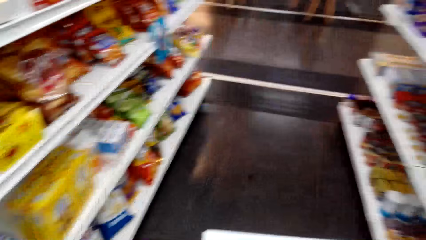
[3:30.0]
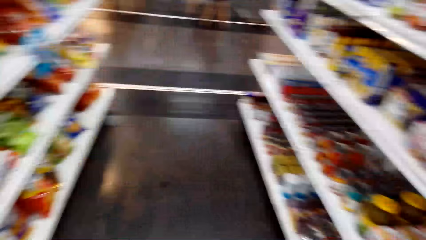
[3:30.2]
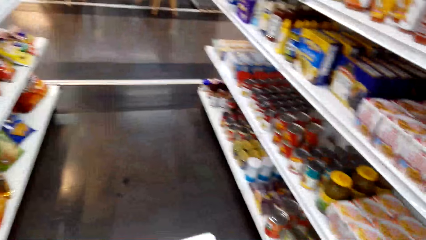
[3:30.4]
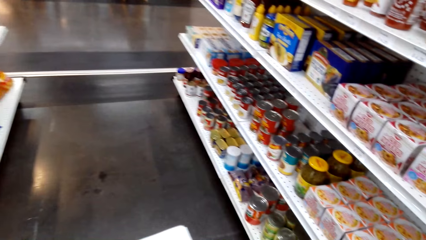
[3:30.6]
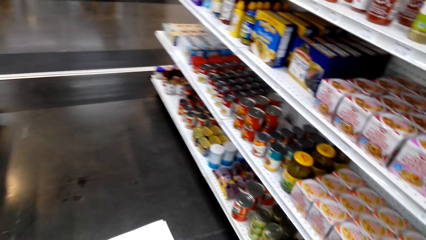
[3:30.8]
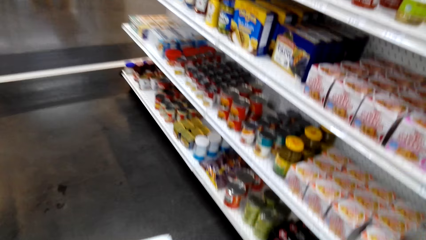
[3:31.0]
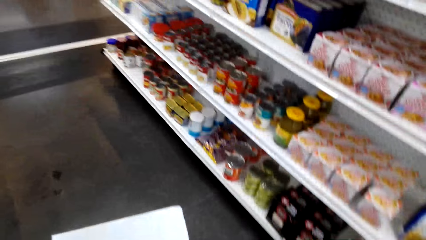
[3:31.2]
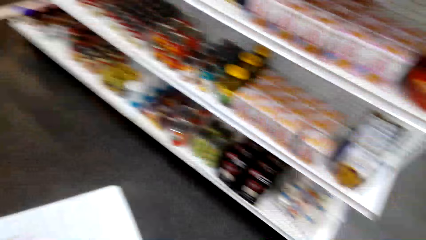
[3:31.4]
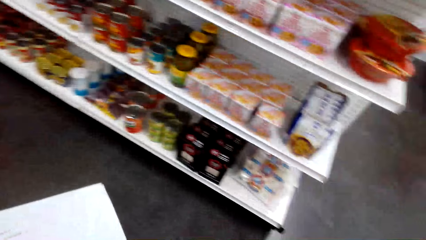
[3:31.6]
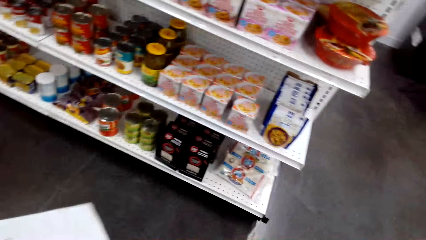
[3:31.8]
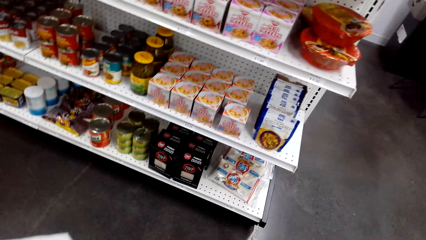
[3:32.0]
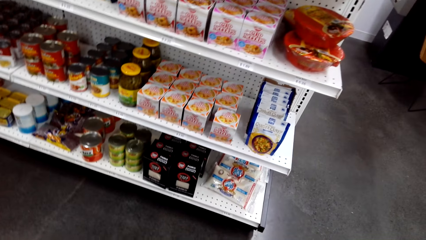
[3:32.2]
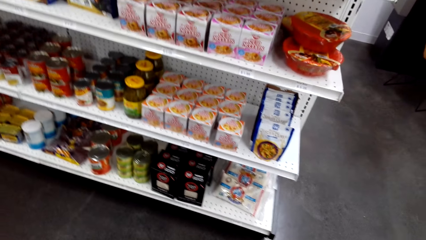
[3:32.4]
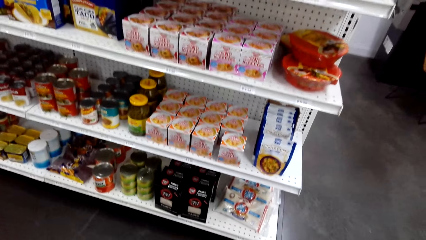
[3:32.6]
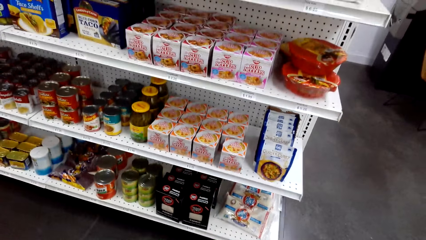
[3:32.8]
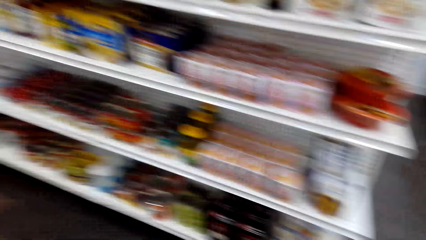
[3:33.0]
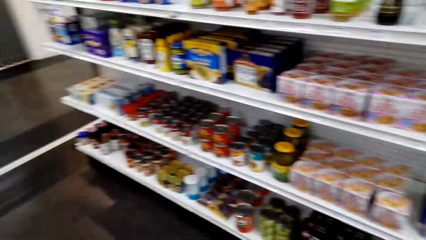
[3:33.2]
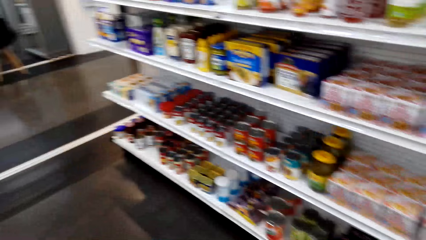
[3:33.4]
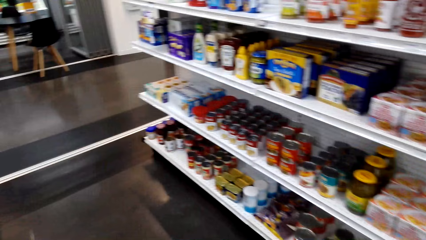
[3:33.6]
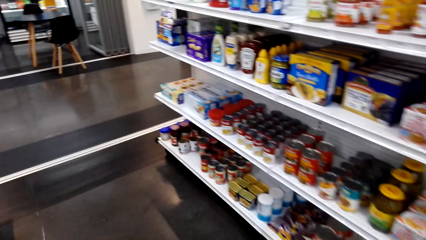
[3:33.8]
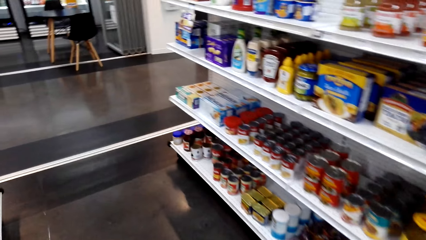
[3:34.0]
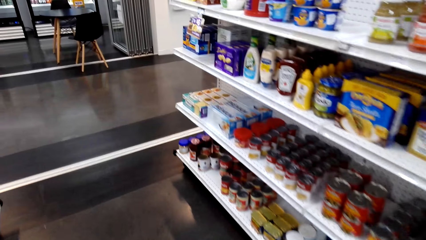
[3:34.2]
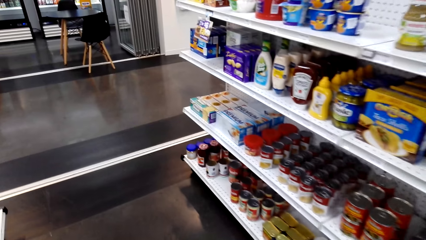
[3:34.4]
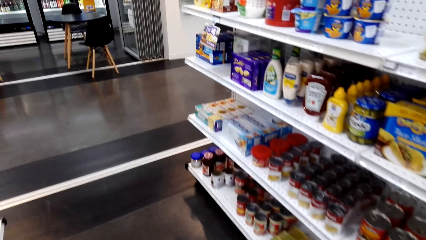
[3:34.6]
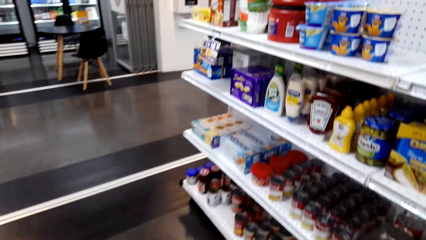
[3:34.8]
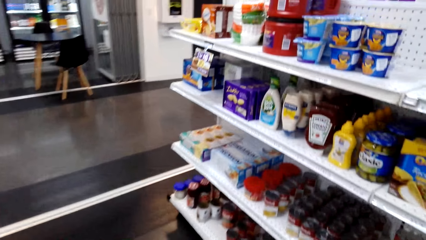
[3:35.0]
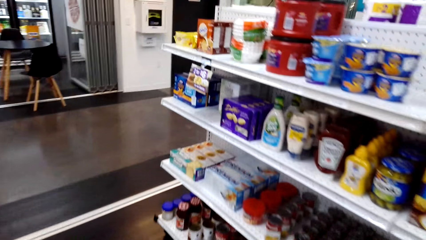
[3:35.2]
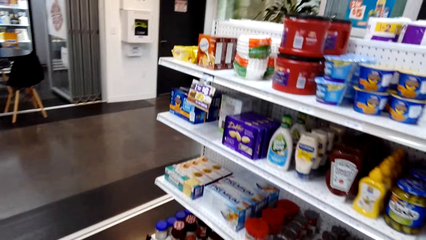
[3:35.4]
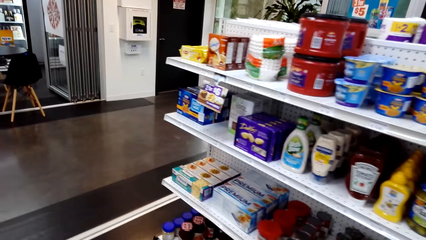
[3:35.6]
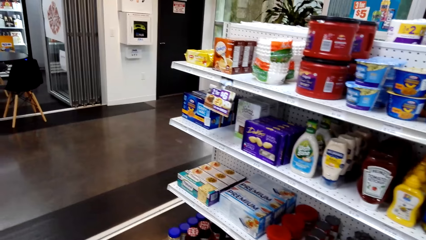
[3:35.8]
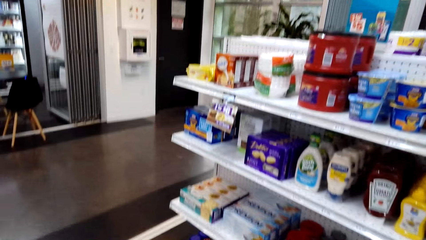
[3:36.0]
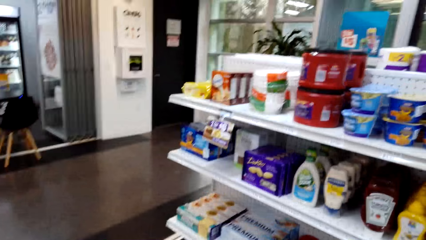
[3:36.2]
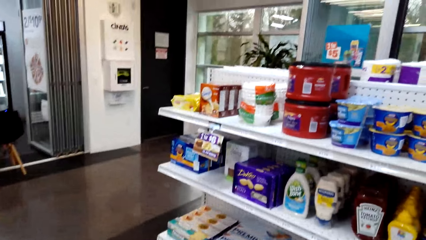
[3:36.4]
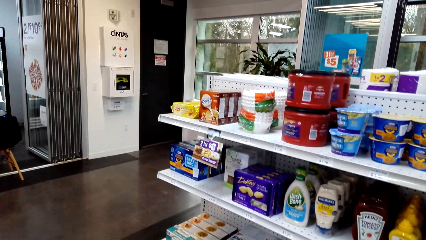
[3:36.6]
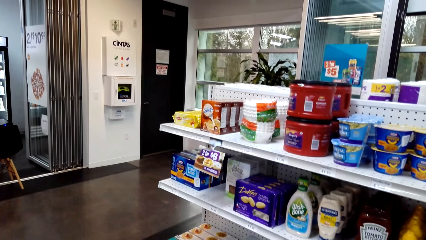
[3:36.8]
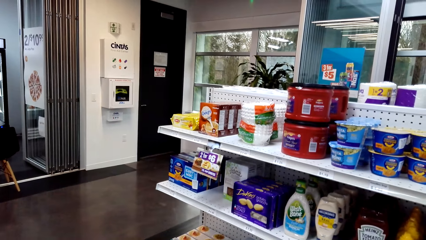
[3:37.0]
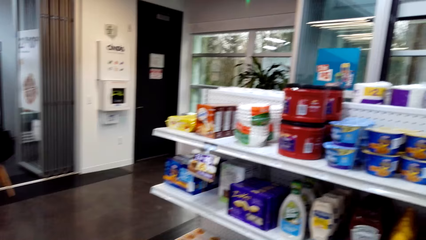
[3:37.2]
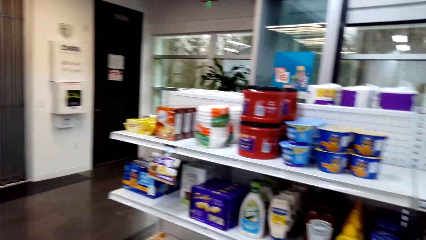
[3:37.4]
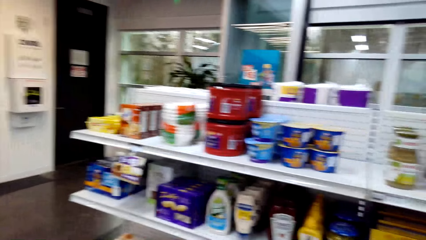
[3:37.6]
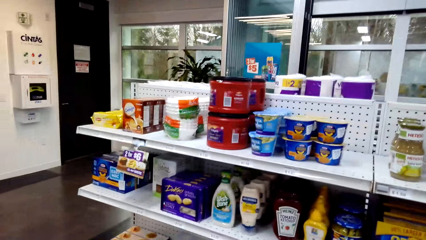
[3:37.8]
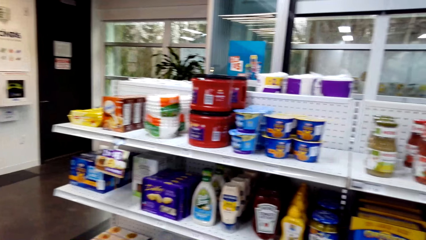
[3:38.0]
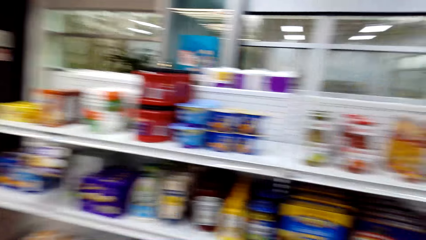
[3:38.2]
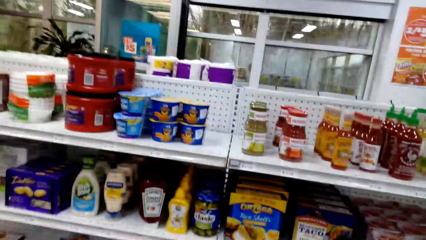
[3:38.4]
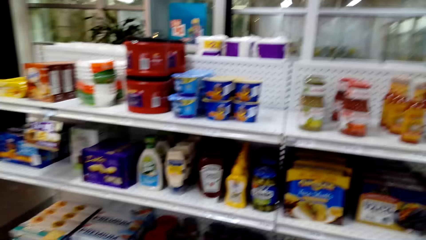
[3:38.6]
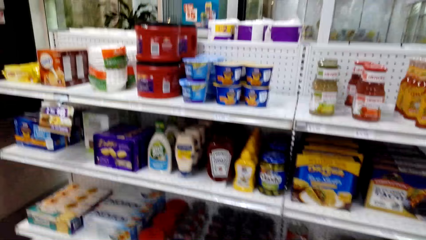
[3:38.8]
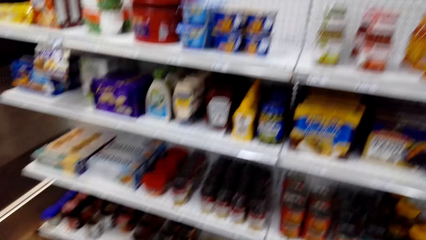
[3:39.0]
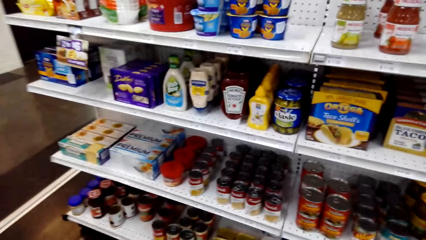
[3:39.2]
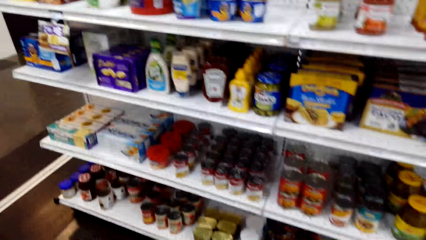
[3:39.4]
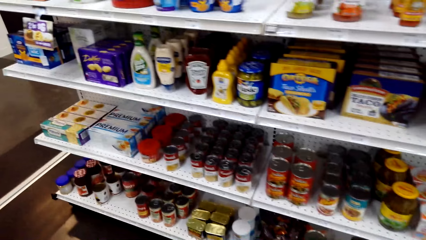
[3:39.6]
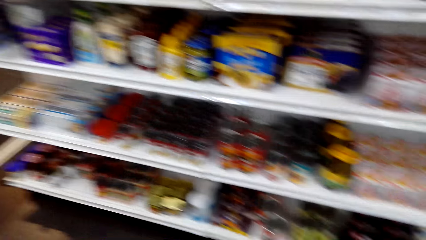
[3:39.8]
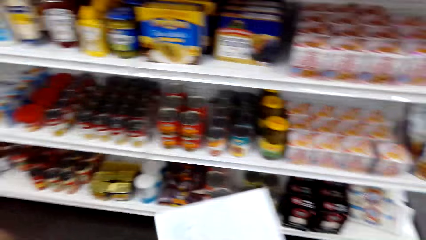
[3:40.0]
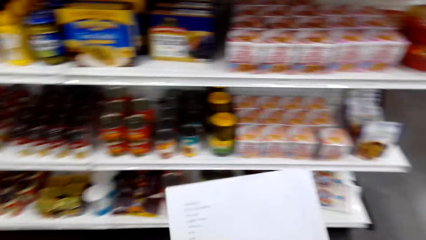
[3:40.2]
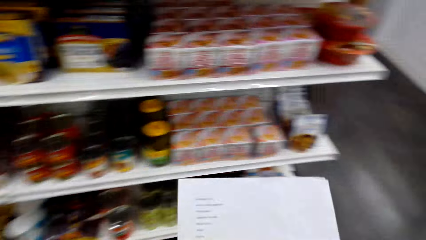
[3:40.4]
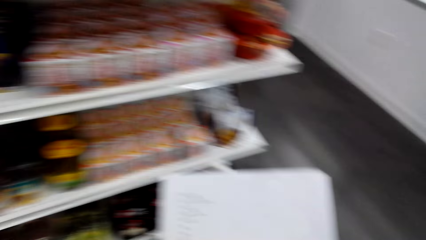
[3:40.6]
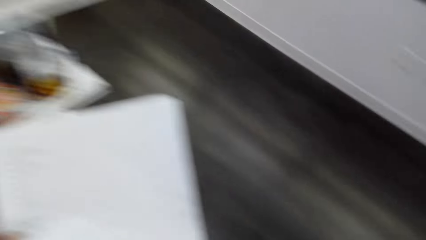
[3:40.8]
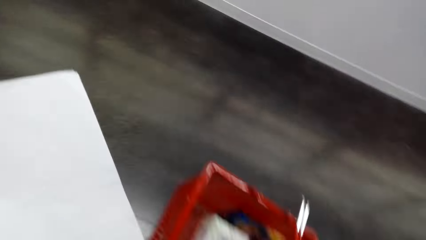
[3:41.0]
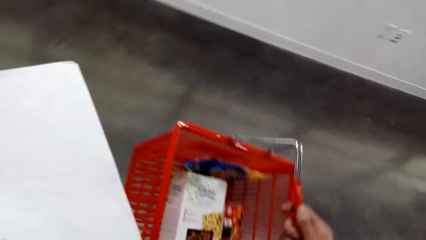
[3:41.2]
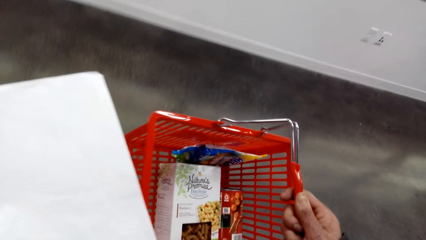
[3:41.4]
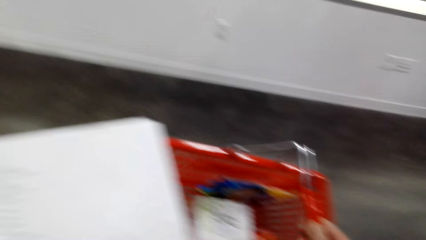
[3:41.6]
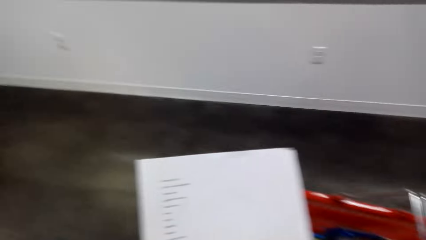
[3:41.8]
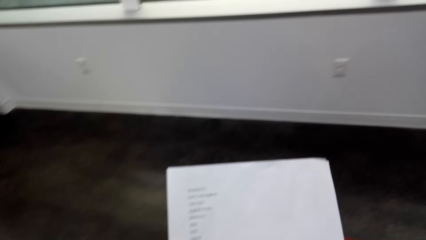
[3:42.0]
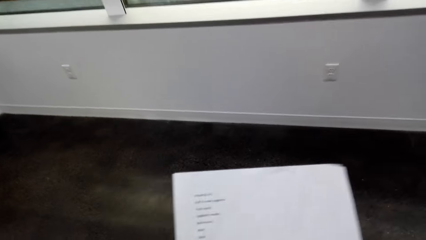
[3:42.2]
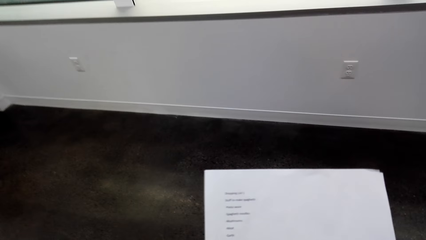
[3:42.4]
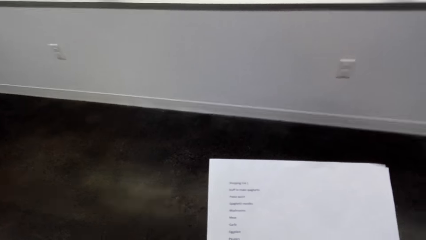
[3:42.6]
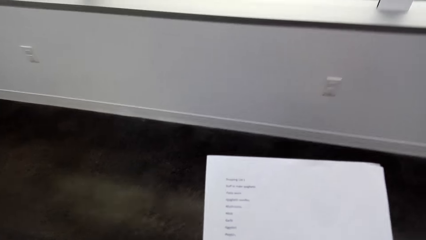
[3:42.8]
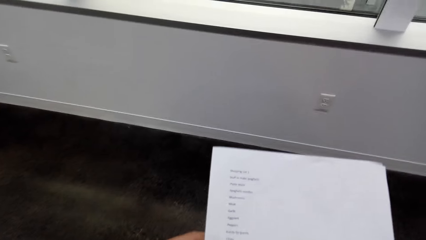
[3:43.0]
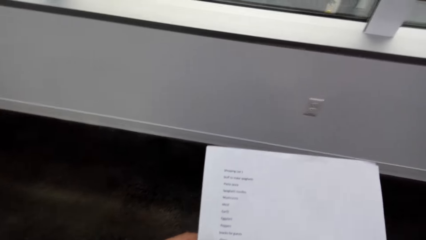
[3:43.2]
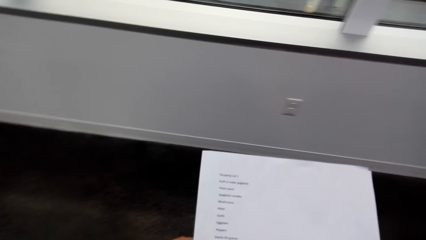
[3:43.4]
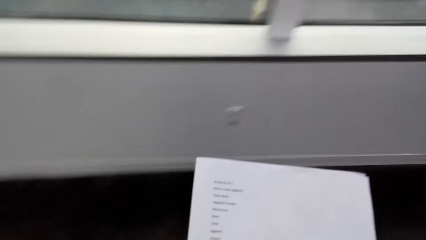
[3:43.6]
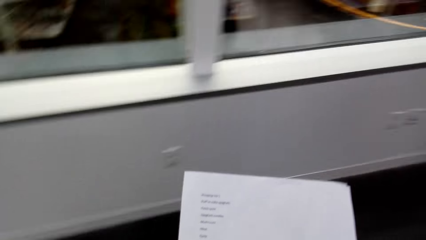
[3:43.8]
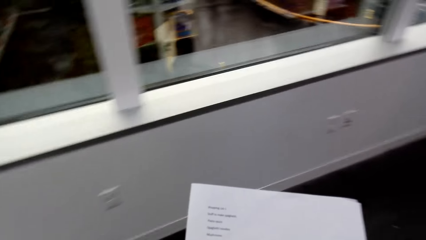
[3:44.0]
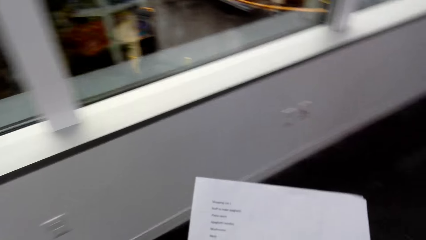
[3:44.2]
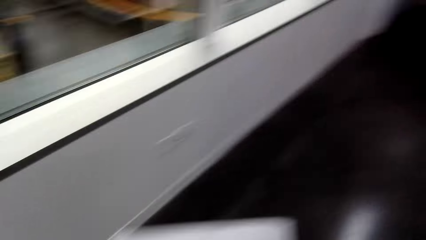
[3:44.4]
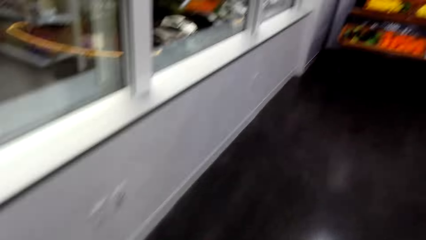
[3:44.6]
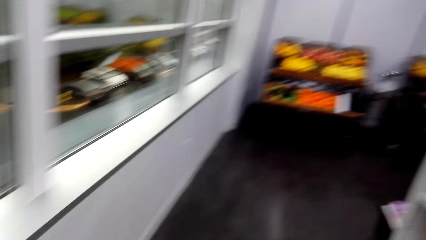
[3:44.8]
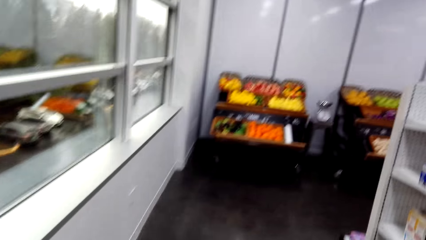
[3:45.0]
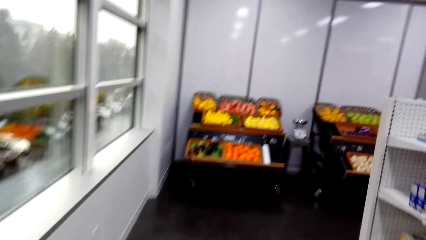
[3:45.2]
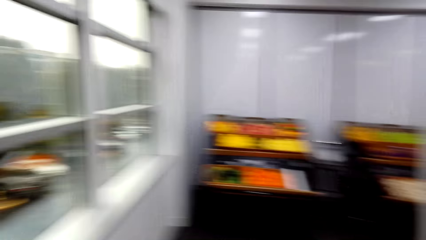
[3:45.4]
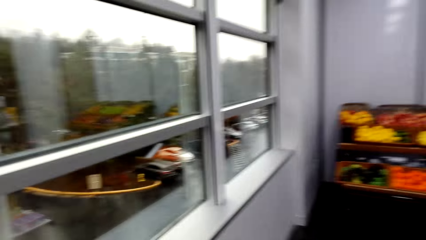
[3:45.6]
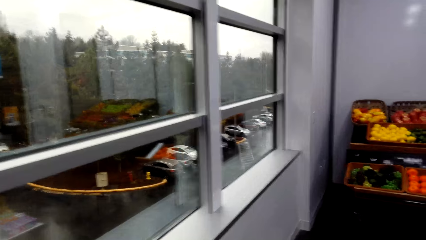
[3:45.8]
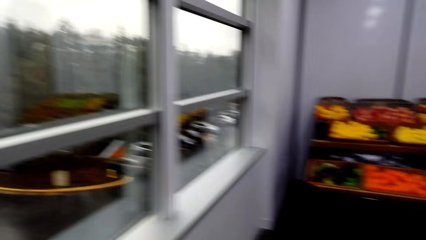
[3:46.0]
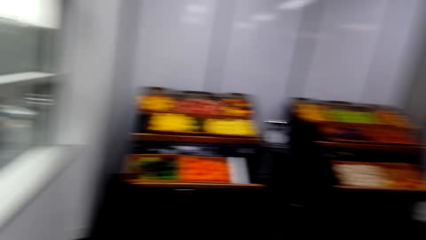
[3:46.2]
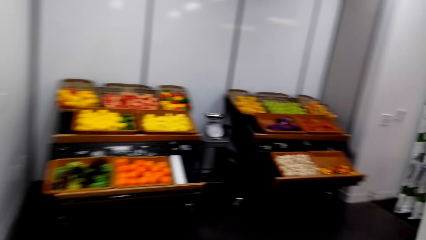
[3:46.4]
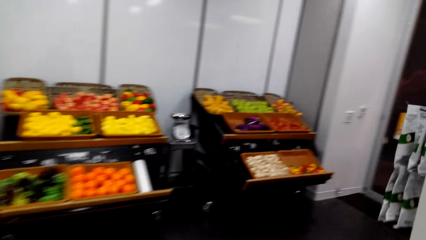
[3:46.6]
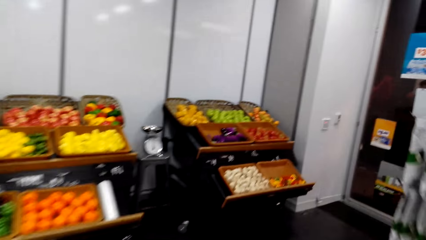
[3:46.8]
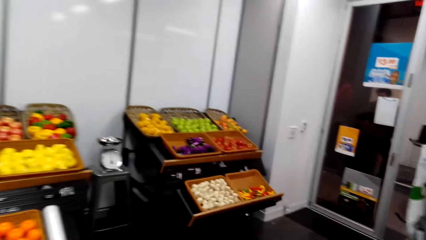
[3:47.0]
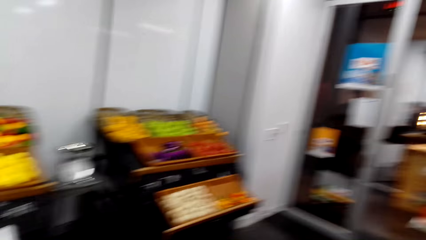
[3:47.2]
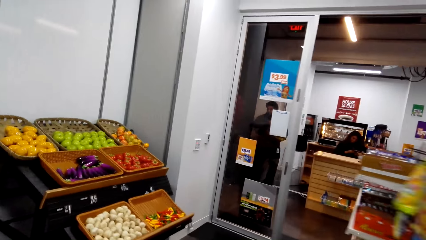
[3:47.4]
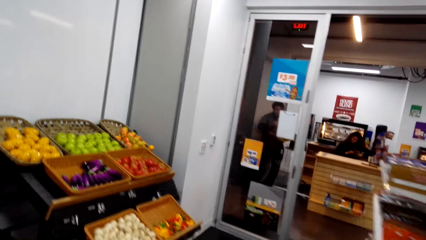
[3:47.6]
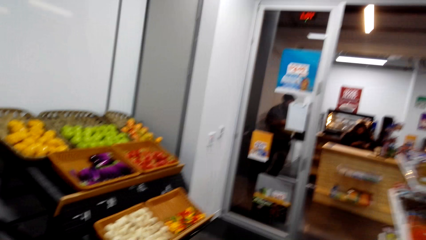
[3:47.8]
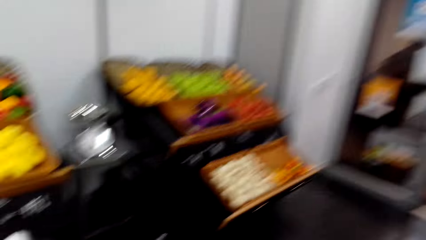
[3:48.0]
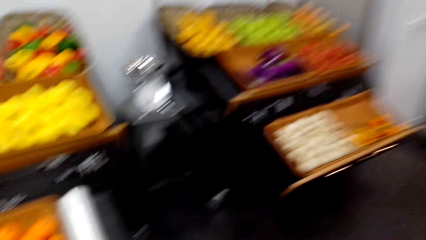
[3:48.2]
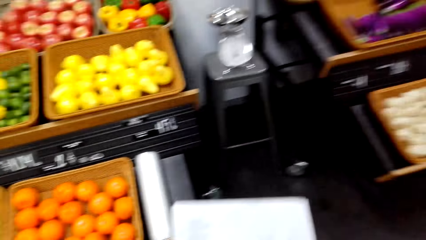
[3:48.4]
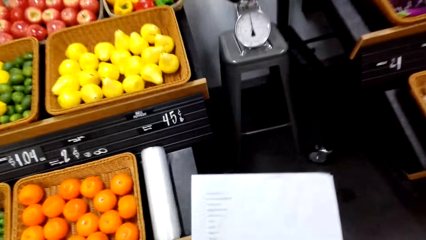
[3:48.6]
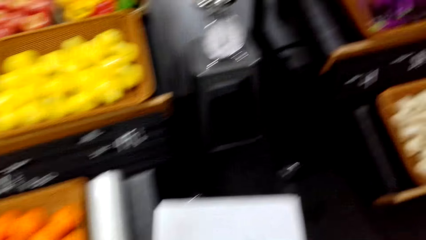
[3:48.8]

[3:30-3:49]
The camera wearer turns to the side. They walk around. They turn around. They walk around. They hold a paper. They turn around. They walk around.
